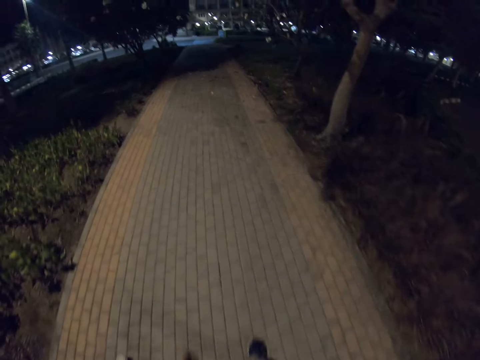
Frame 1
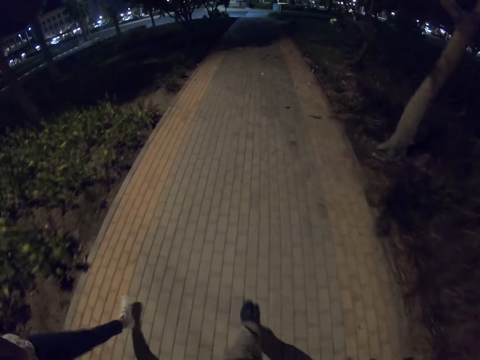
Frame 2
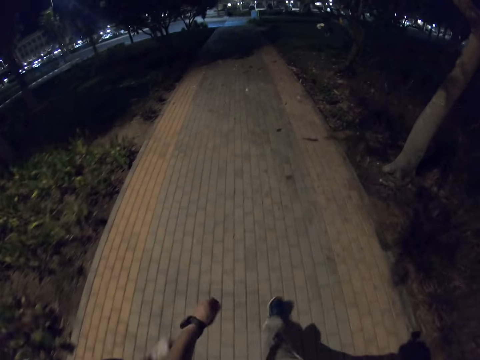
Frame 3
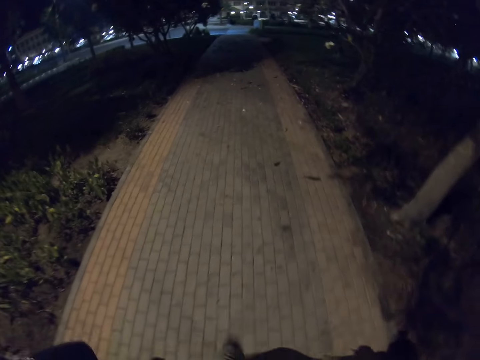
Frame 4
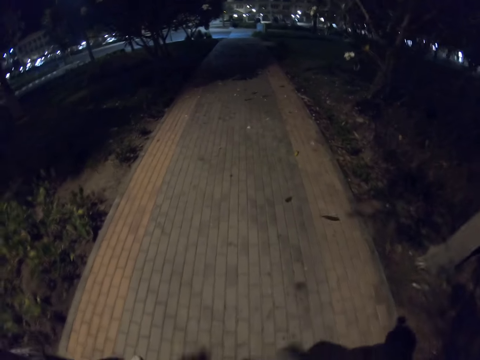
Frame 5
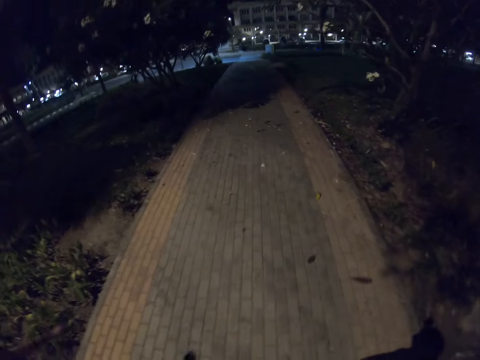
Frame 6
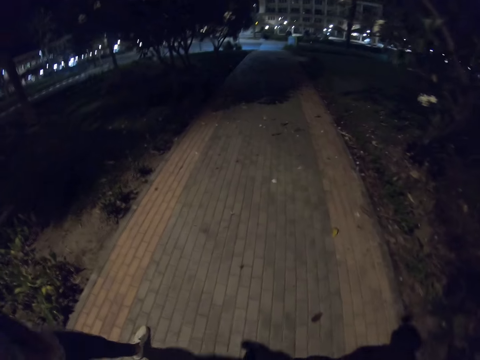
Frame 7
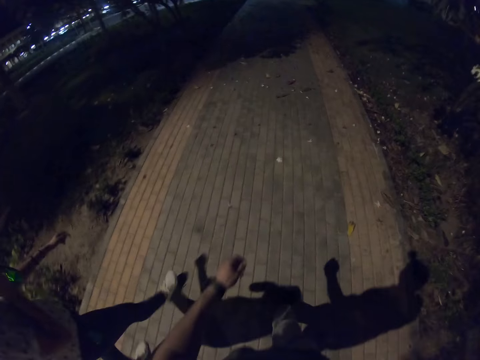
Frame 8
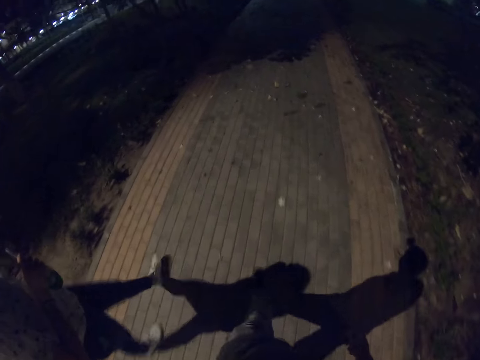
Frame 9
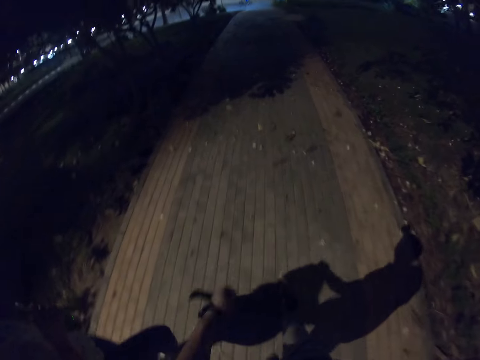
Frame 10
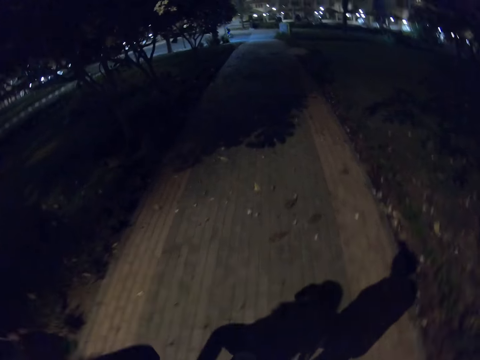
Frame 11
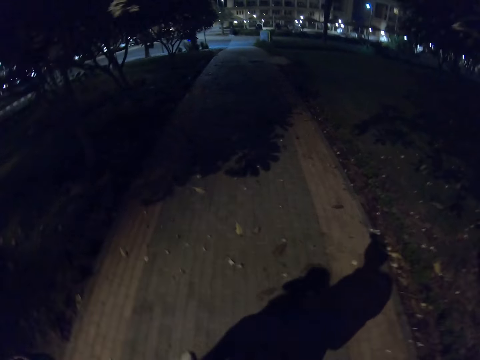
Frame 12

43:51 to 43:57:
The camera wearer walks on the pavement.

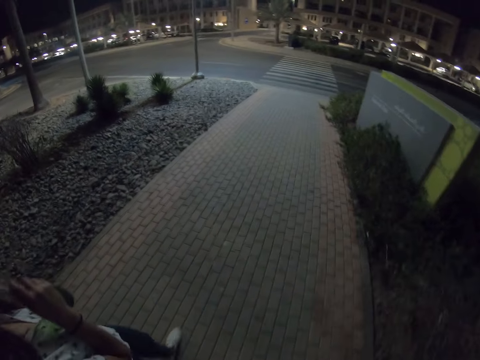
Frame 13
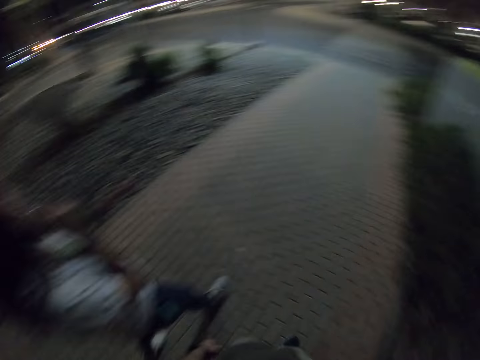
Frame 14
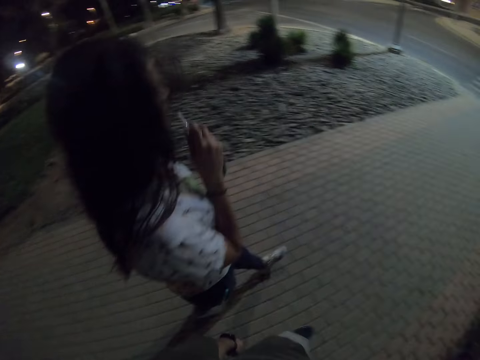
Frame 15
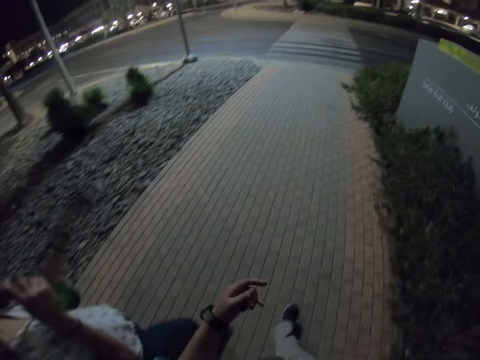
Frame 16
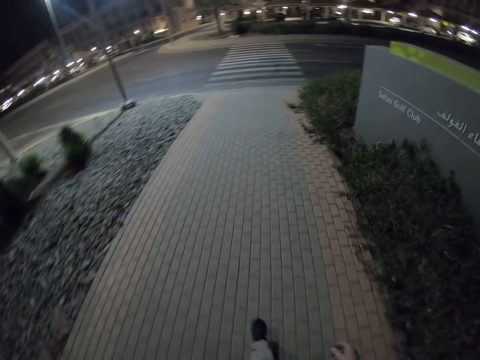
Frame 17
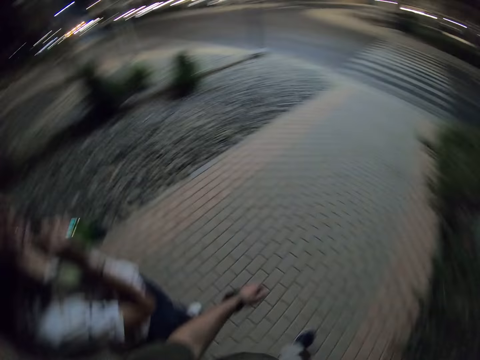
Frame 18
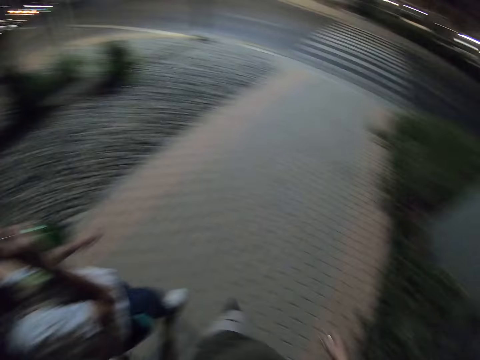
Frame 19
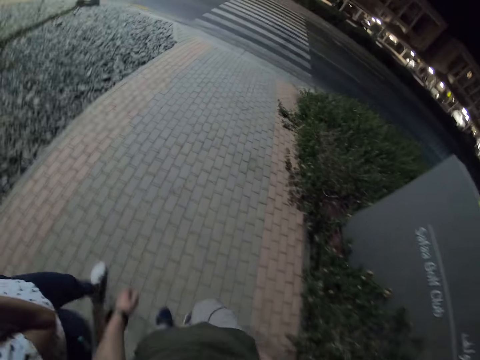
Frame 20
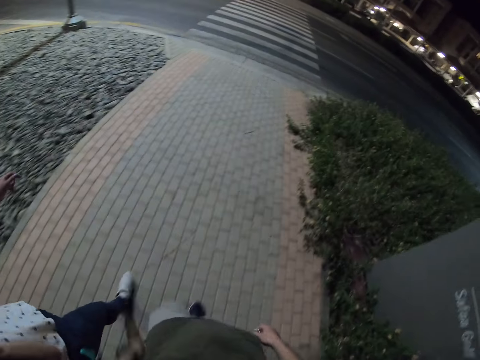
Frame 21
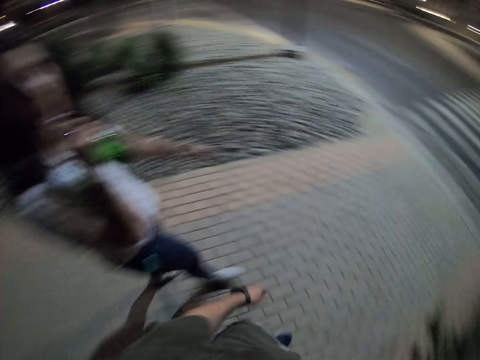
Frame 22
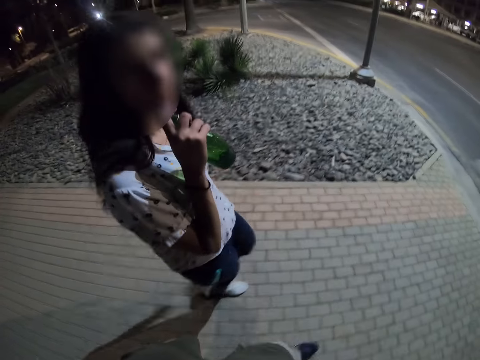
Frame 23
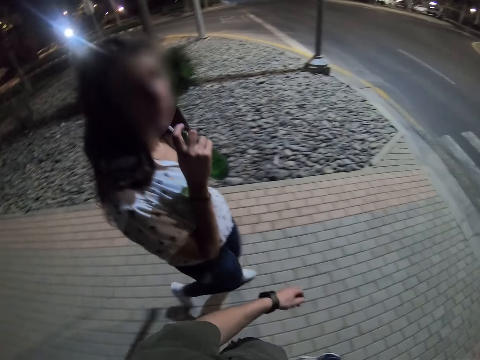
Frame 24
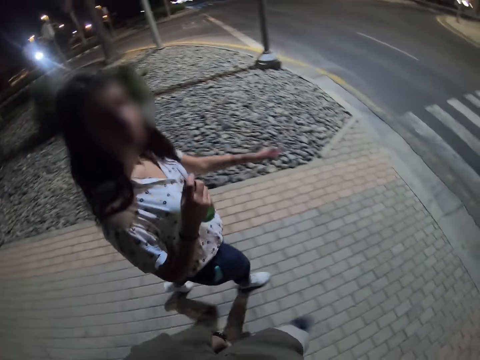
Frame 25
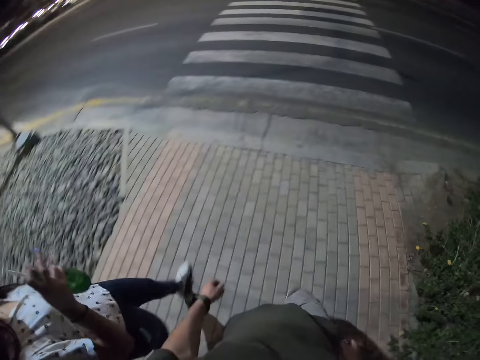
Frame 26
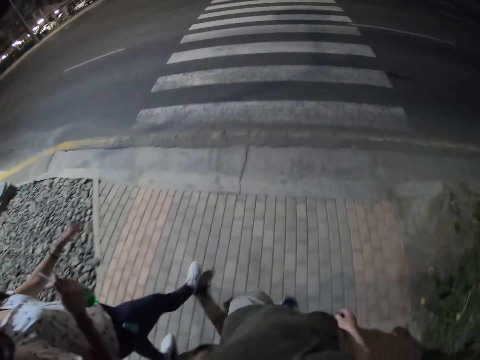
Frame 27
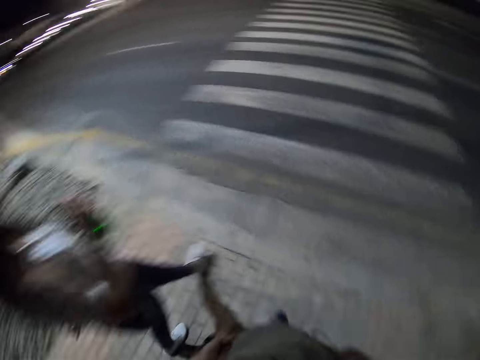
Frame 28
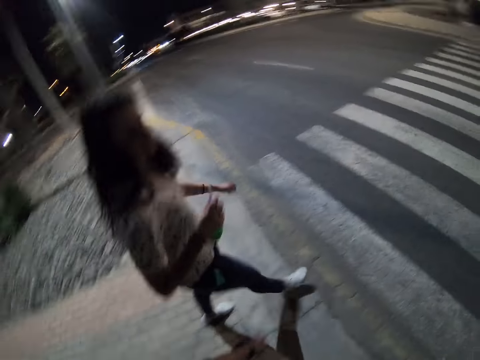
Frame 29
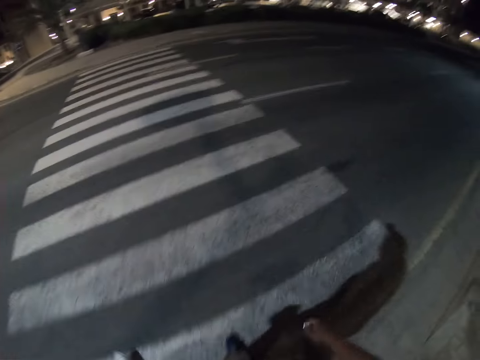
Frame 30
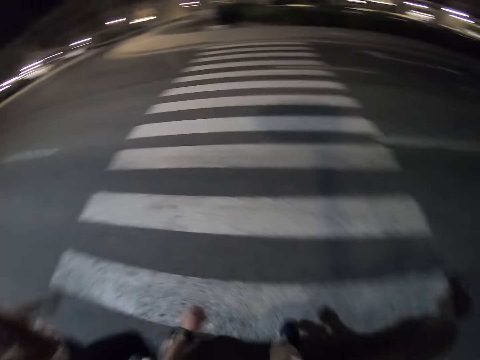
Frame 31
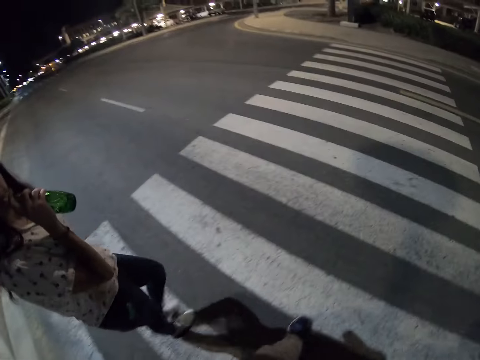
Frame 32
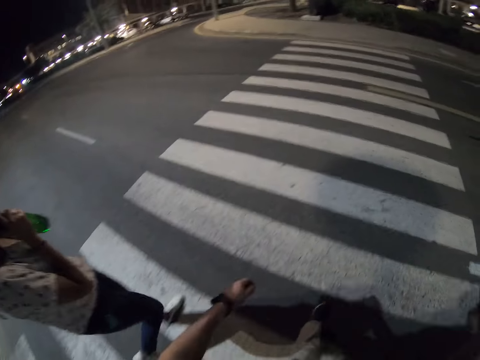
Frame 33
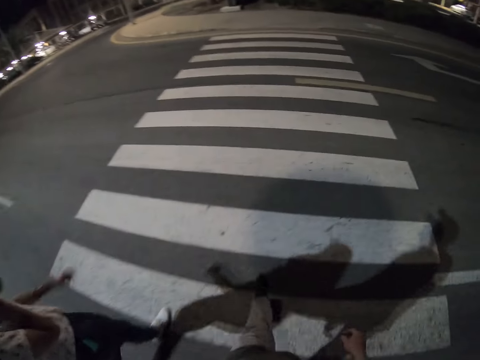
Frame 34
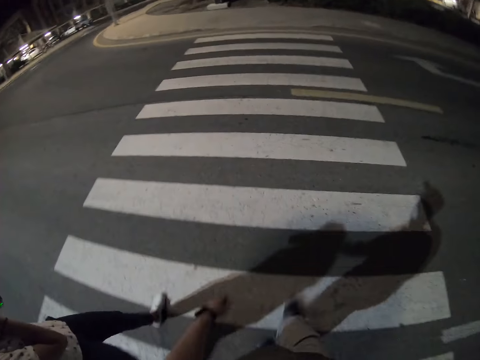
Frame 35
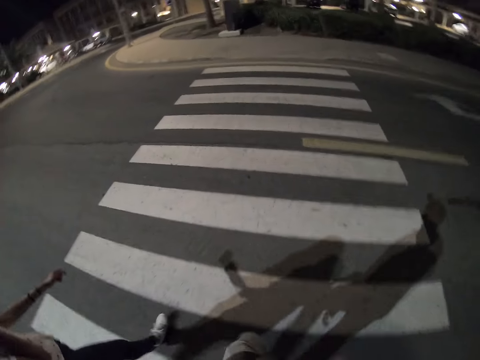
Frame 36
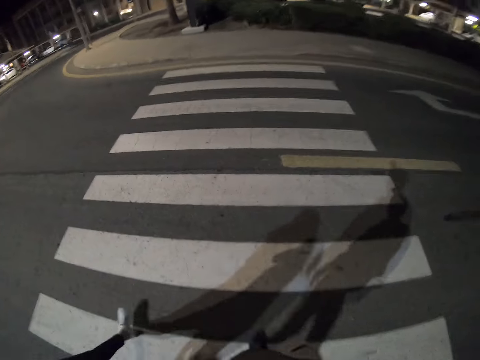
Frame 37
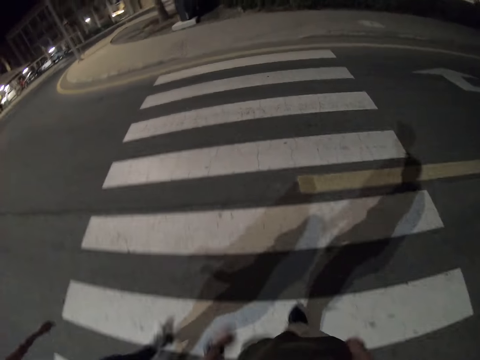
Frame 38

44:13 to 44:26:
A woman drinks soda with a straw. The camera wearer walks along the path. The woman pulls the straw off her mouth. The camera wearer walks along the path. The woman walks along the path. The camera wearer crosses the zebra crossing. The woman crosses the road.

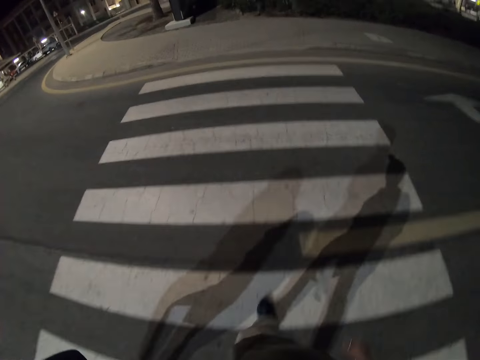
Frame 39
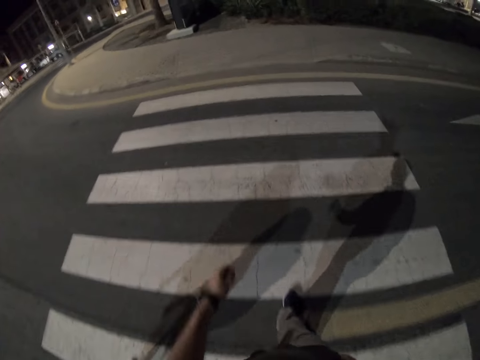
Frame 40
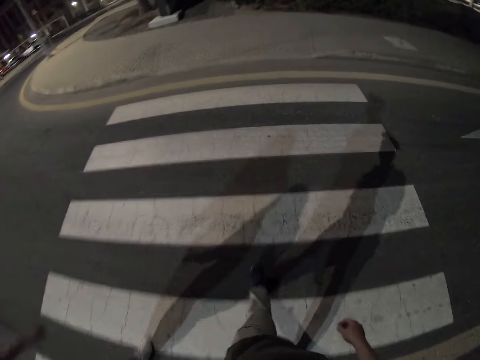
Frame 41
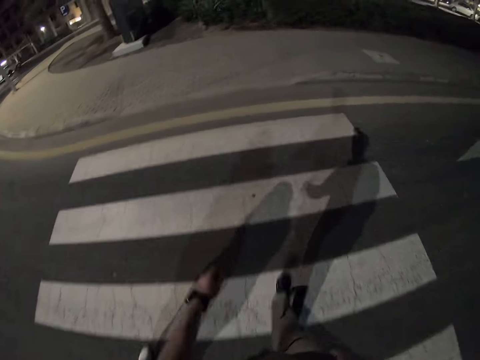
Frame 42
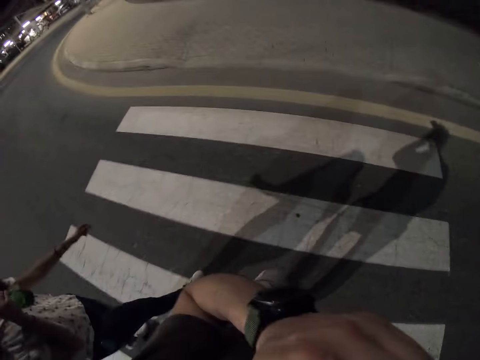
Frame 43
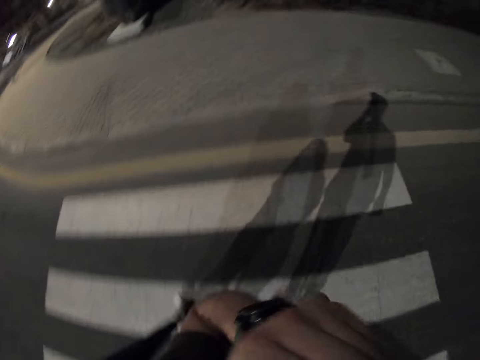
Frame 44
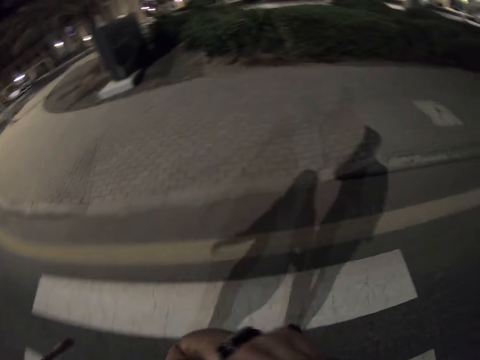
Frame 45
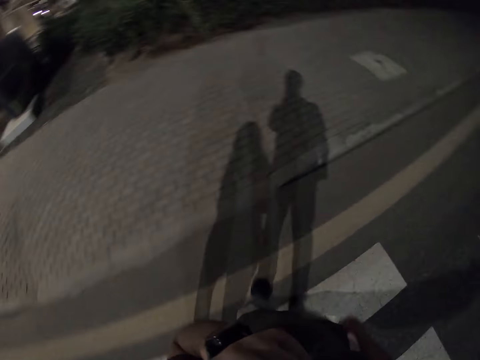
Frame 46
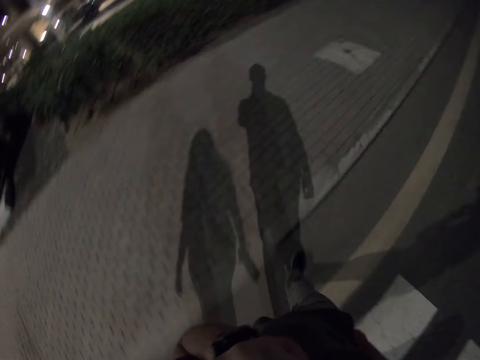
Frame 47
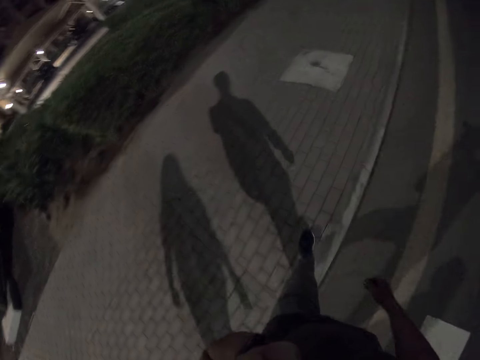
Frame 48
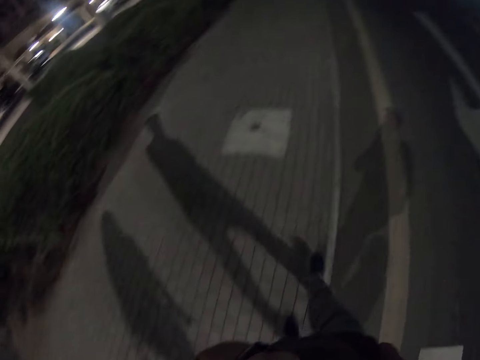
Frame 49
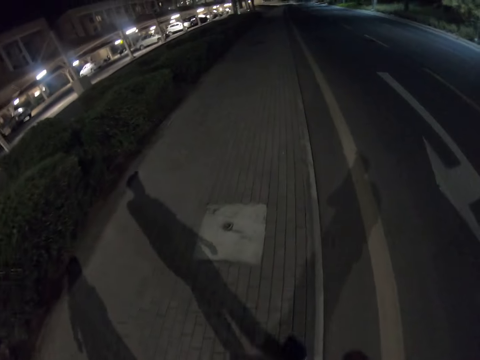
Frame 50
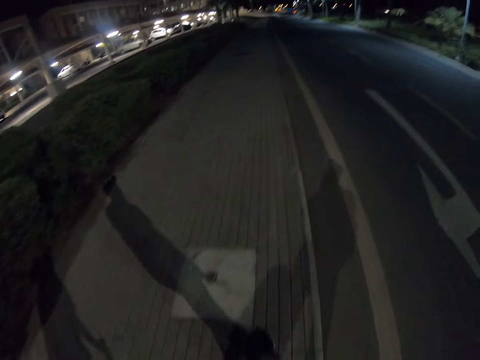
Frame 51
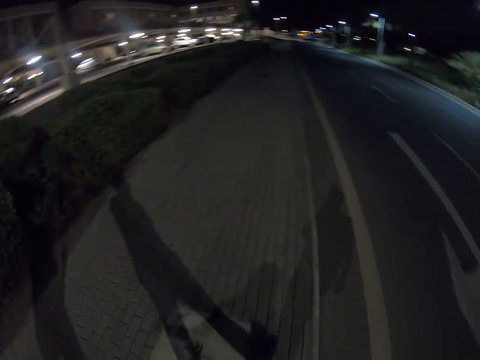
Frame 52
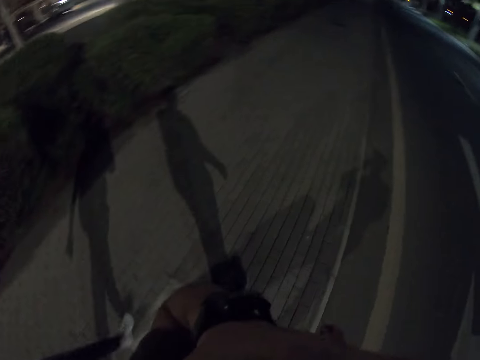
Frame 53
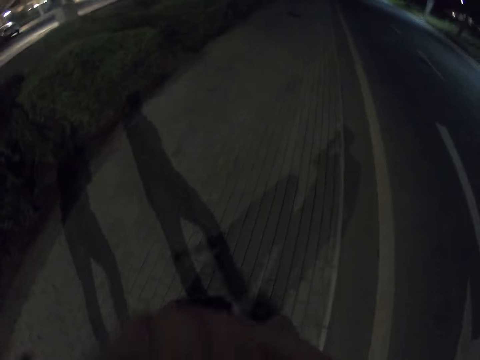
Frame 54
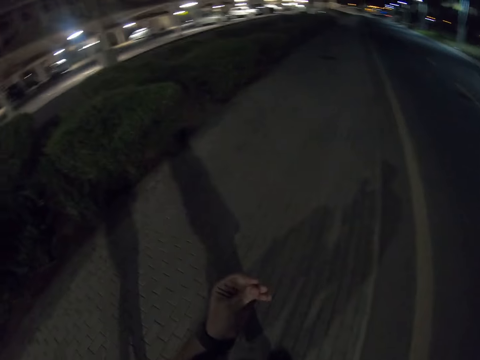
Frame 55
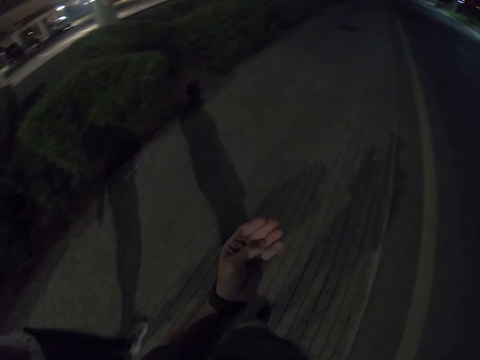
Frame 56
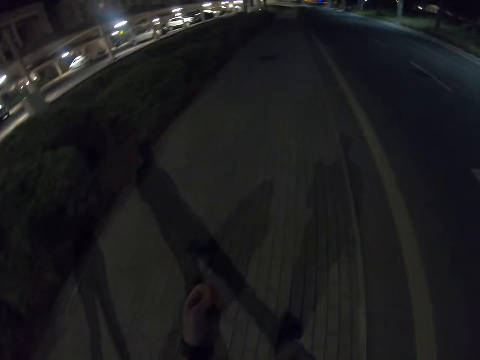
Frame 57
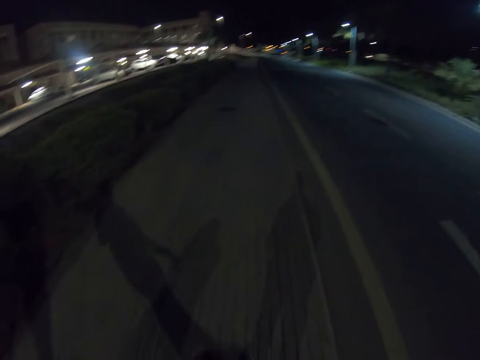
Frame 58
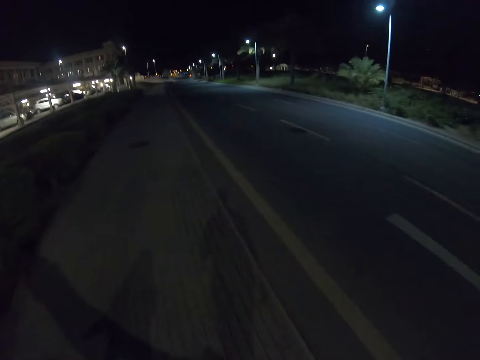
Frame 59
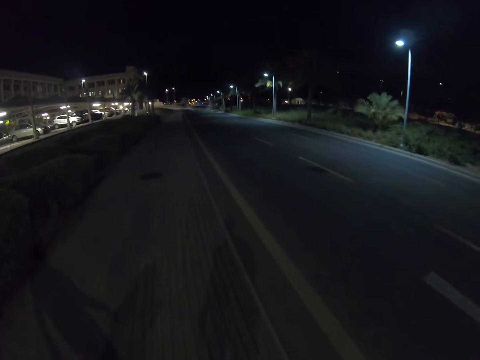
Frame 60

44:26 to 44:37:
The camera wearer holds something. They cross the road. A woman crosses the road. The camera wearer walks on the road. They walk along the path. The woman walks along the path.
